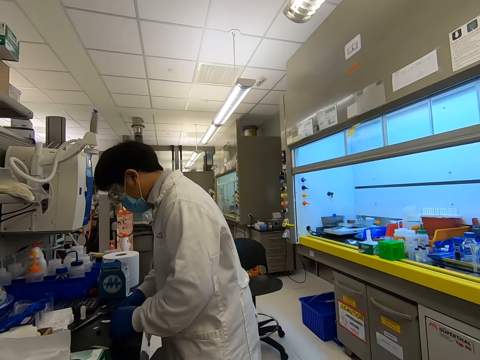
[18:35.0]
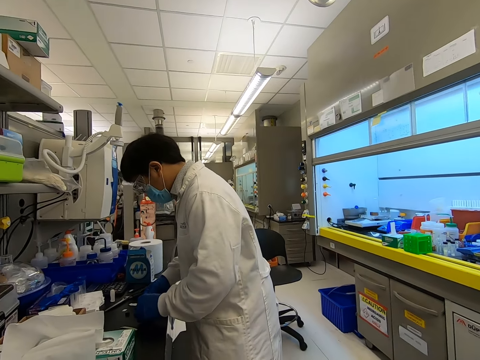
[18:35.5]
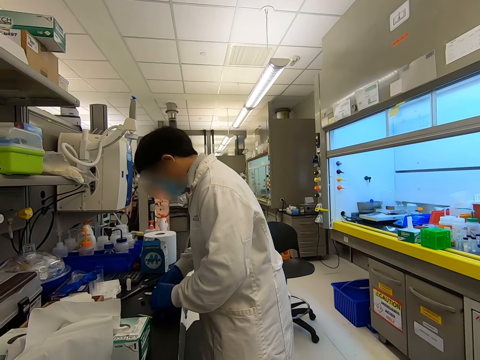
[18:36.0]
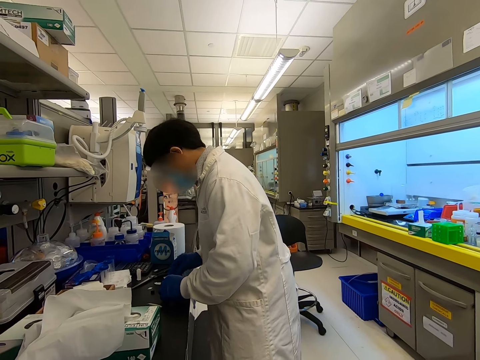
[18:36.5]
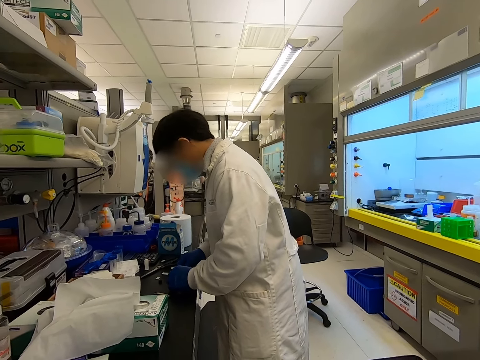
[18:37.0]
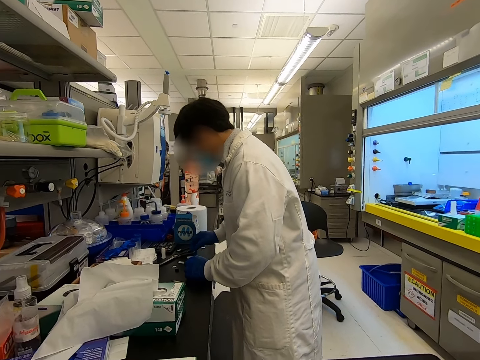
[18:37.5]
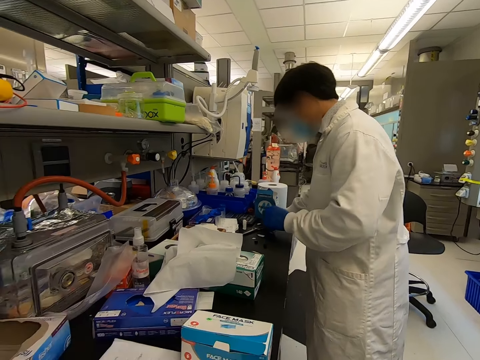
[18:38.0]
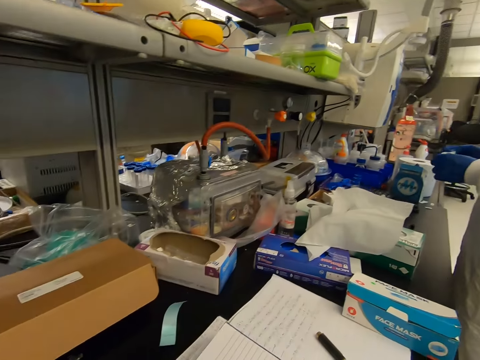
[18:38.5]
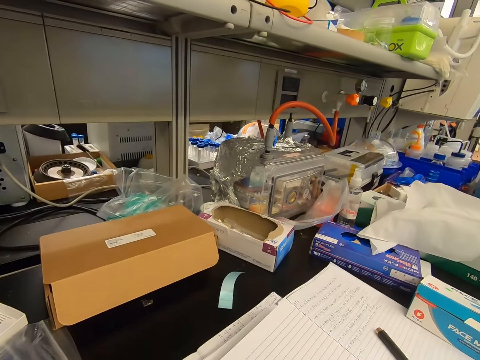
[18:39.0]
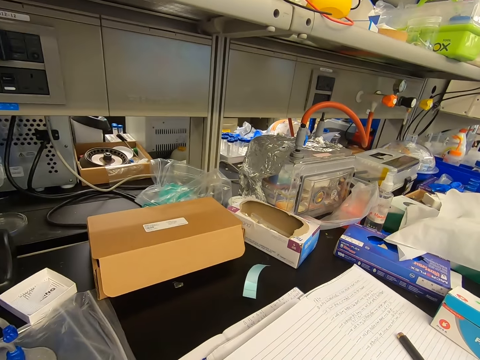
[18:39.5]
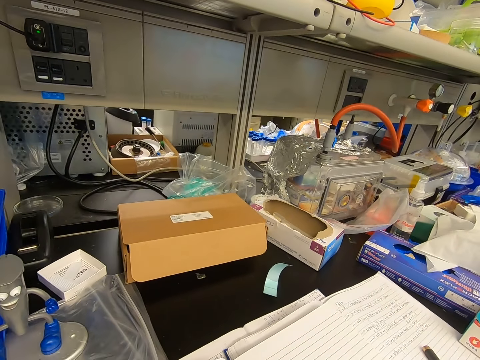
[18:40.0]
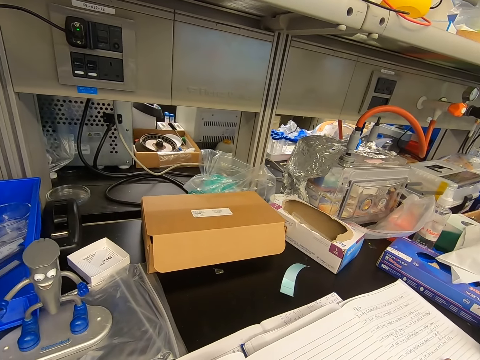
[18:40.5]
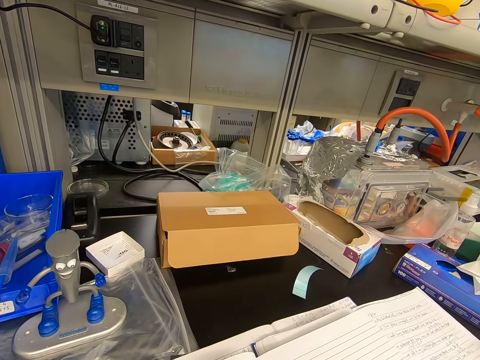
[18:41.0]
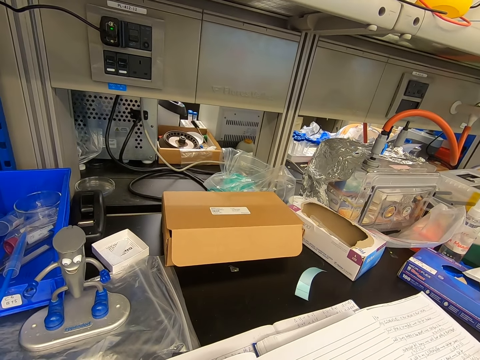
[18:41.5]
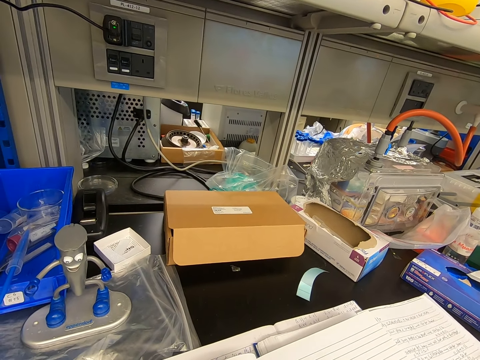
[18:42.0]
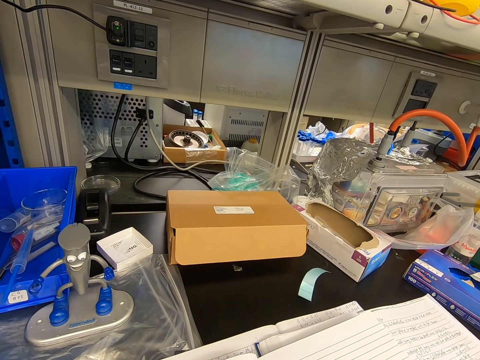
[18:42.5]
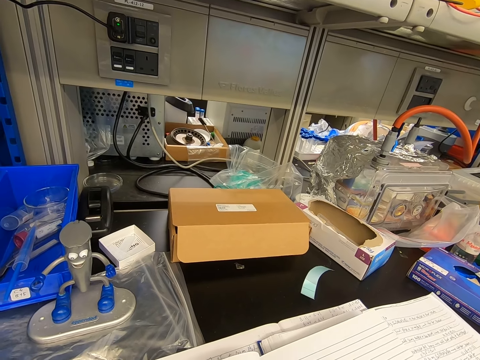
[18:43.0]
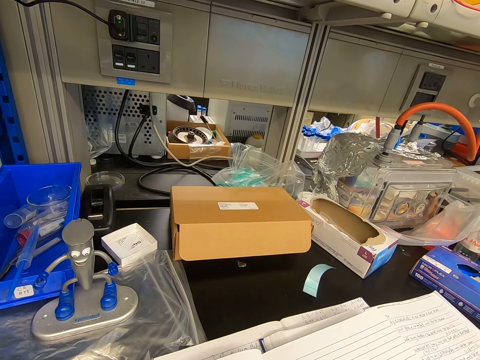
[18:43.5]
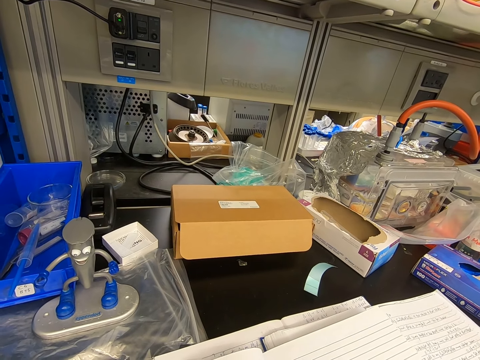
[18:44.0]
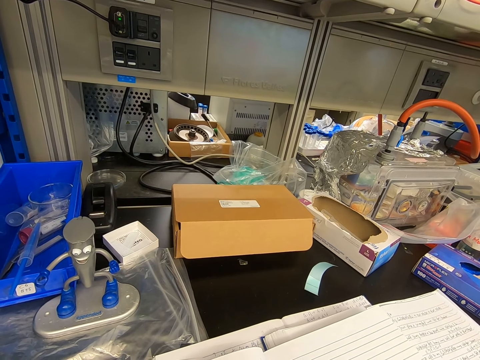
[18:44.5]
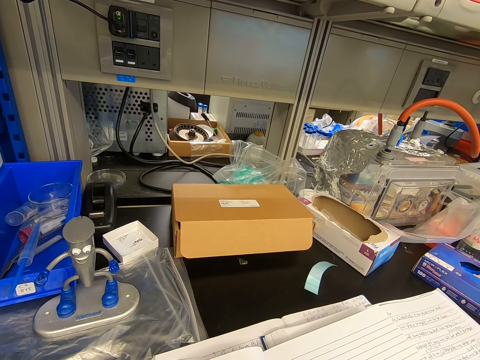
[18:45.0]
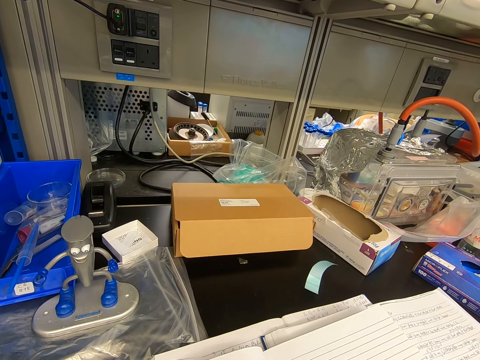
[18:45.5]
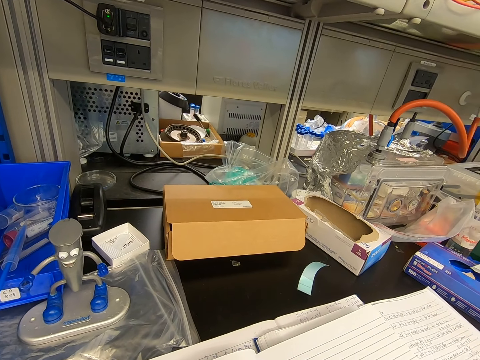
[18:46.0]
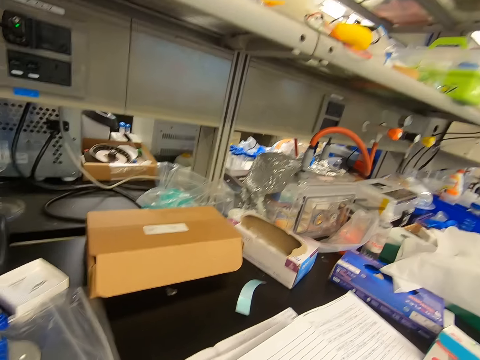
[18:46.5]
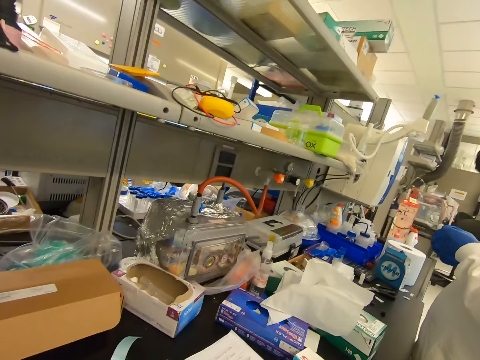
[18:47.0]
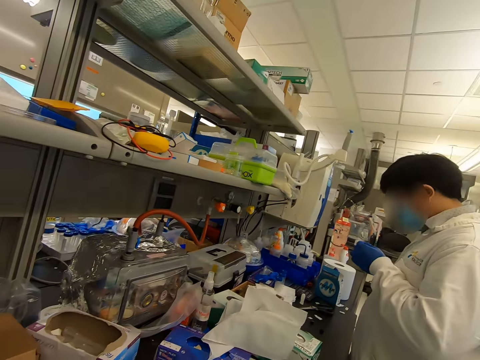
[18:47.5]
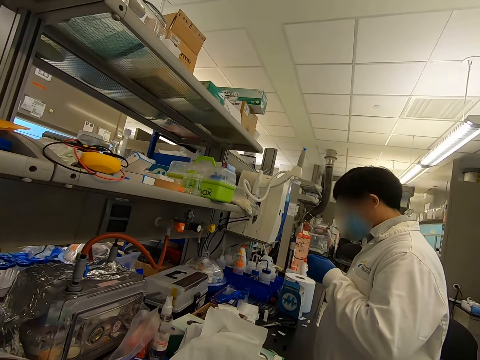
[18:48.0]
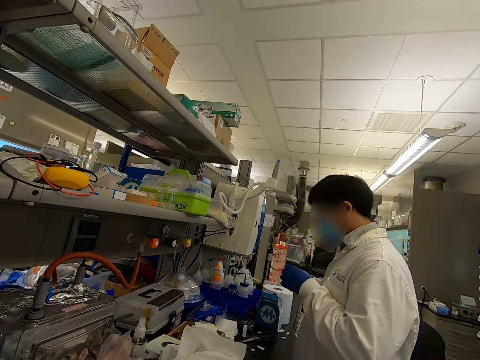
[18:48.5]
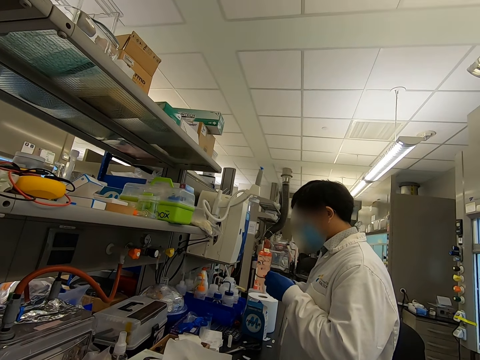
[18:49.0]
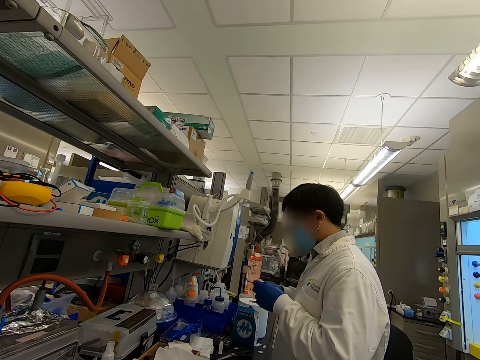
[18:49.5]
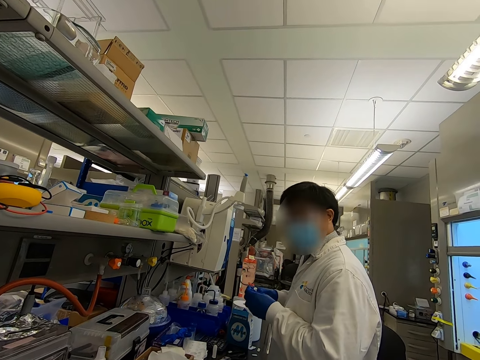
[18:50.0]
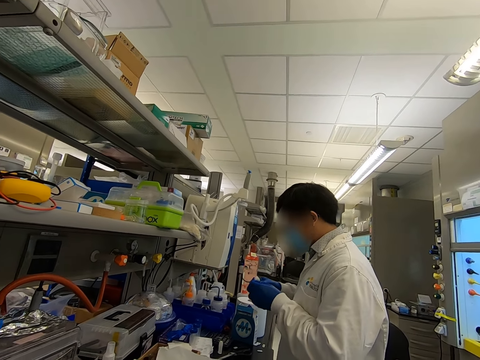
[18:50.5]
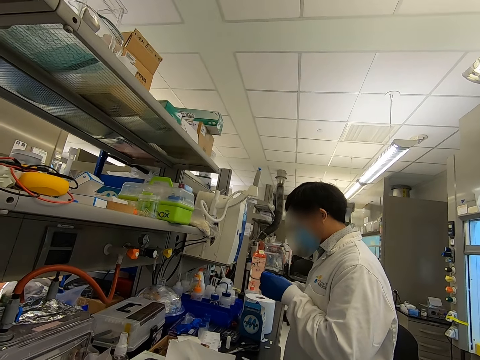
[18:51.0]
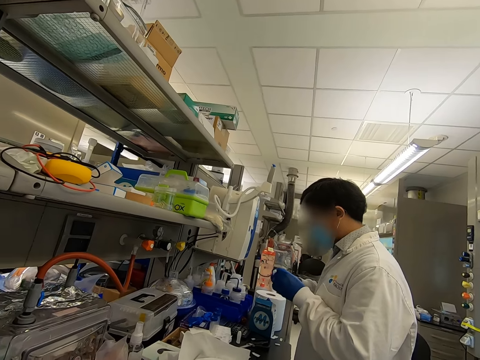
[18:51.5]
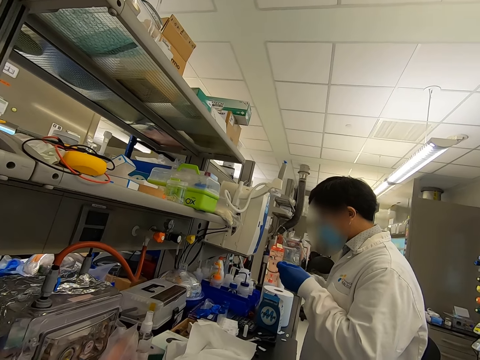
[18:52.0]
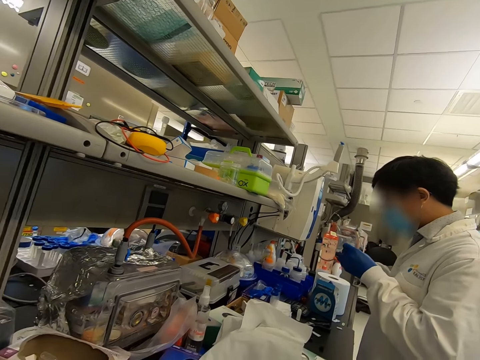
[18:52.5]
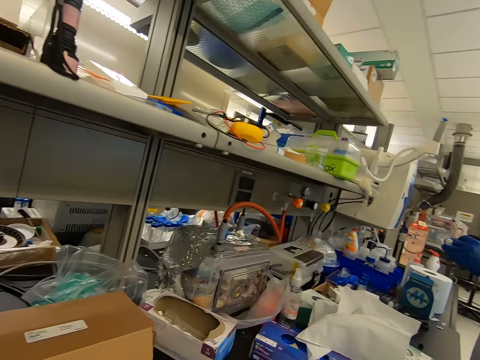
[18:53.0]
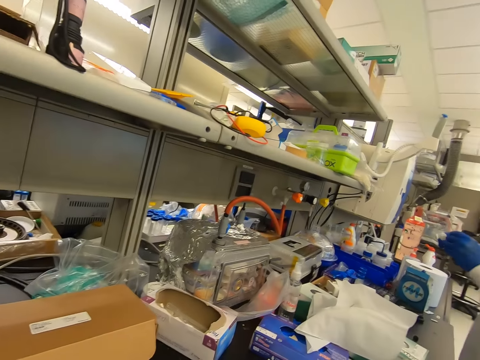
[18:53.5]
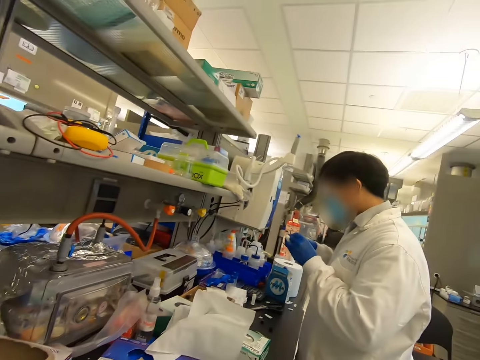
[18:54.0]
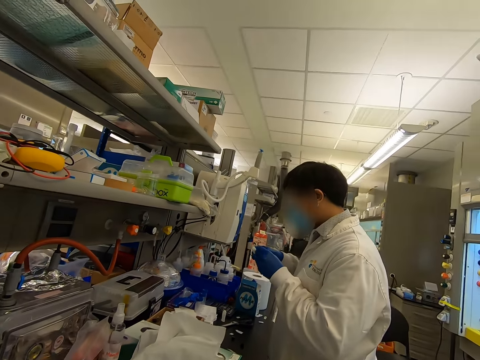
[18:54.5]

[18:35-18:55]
The camera wearer looks at a book. They look away. A man holds something.

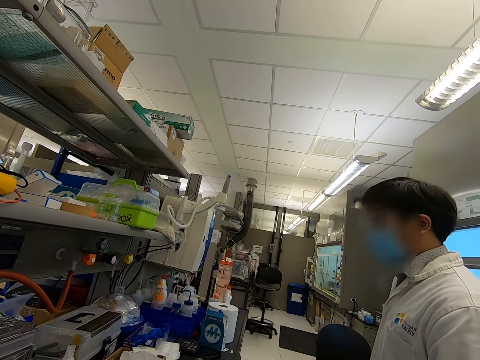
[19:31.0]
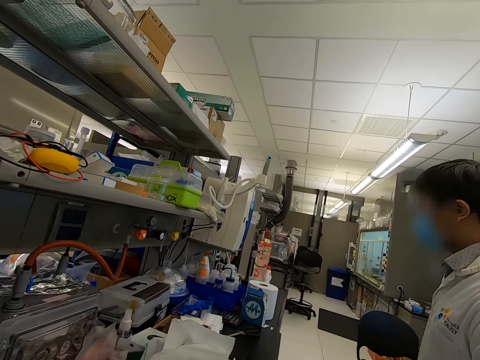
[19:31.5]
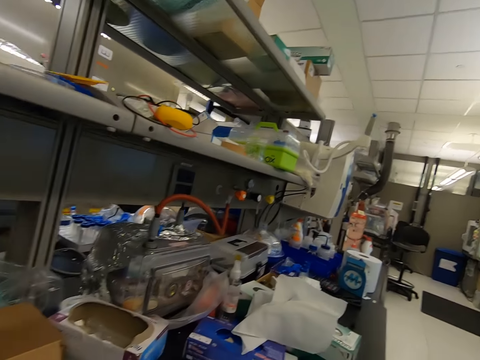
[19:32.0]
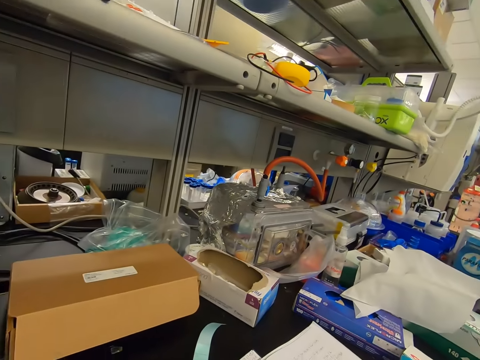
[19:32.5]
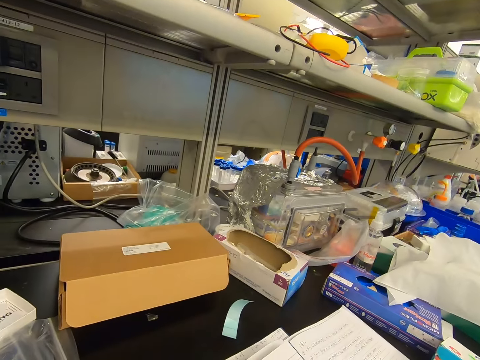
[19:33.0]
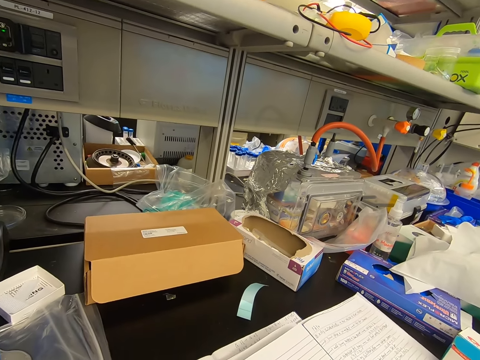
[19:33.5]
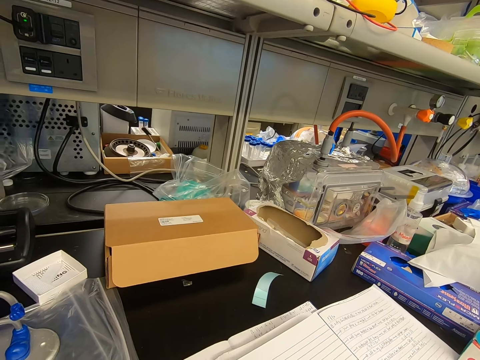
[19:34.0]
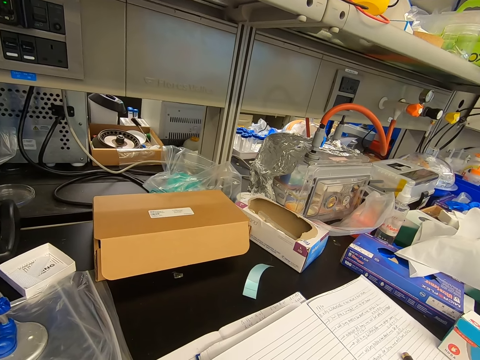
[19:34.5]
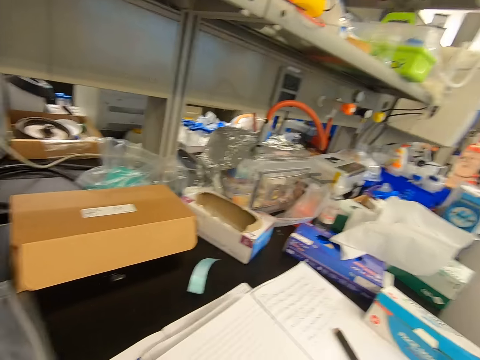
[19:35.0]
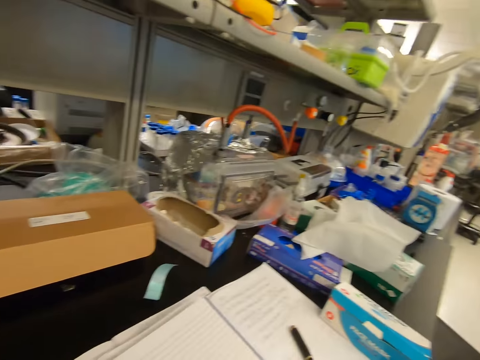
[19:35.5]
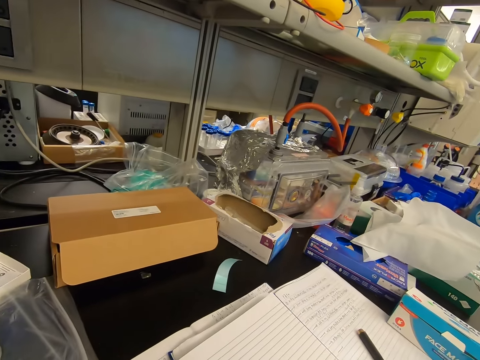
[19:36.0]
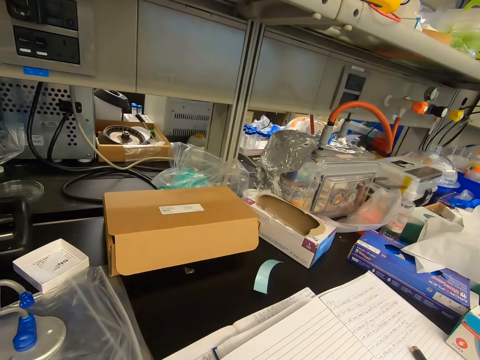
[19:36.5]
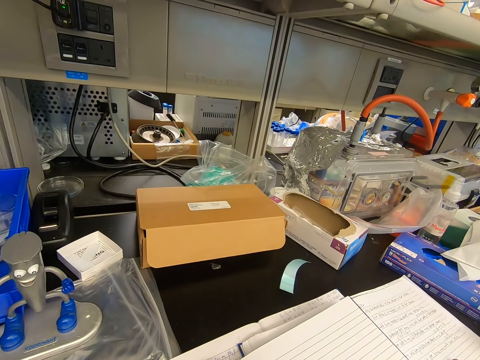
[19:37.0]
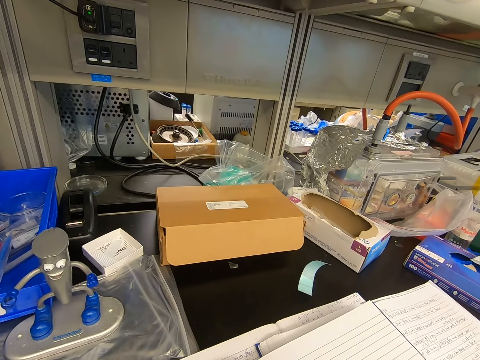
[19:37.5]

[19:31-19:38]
The camera wearer stares at the table.
